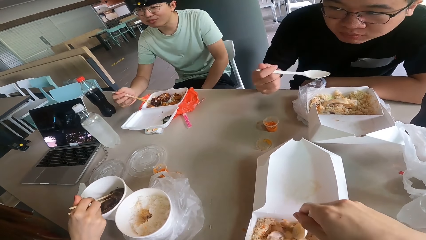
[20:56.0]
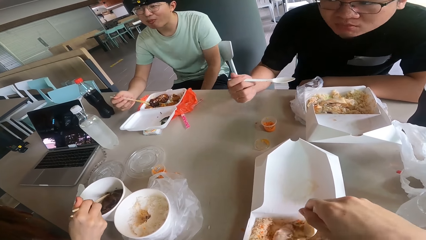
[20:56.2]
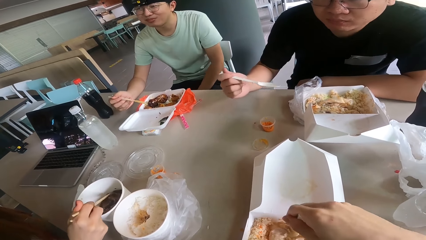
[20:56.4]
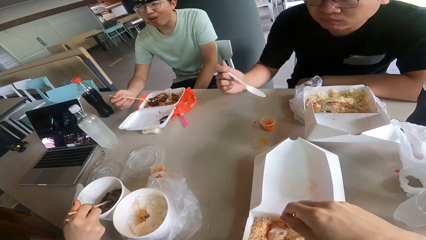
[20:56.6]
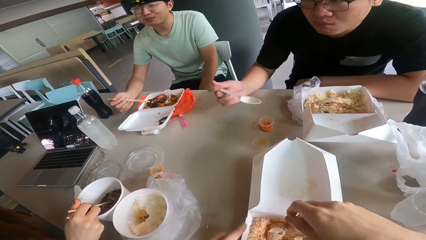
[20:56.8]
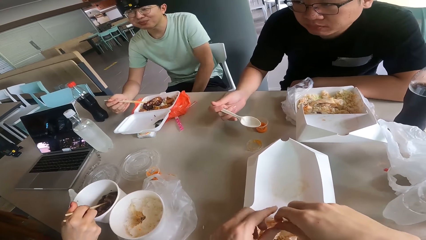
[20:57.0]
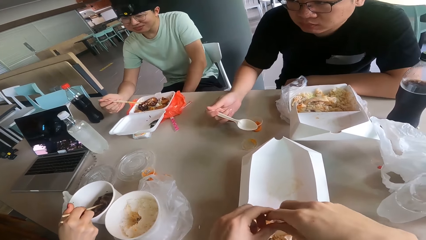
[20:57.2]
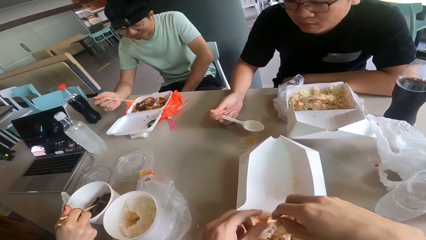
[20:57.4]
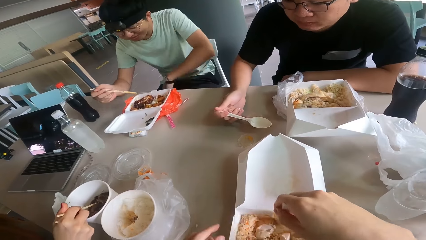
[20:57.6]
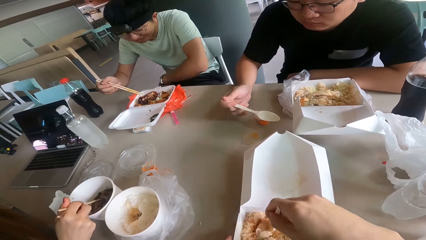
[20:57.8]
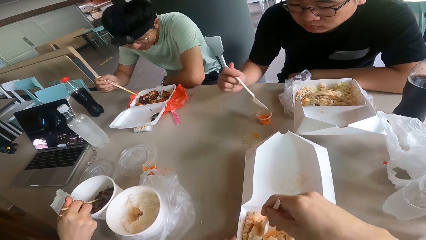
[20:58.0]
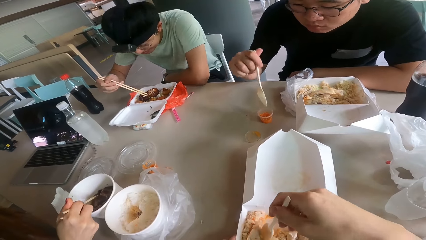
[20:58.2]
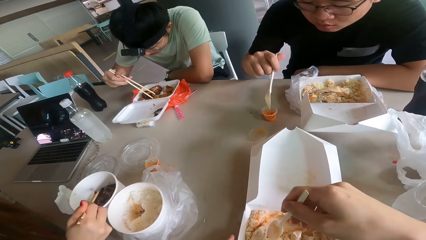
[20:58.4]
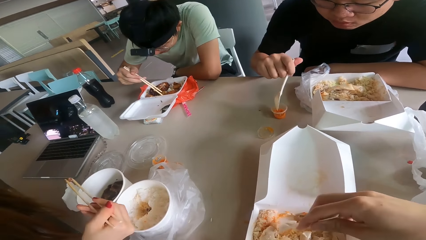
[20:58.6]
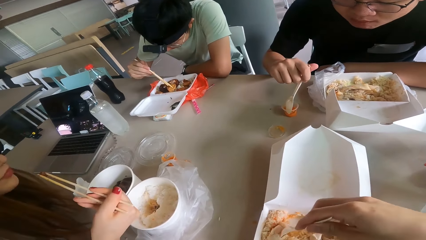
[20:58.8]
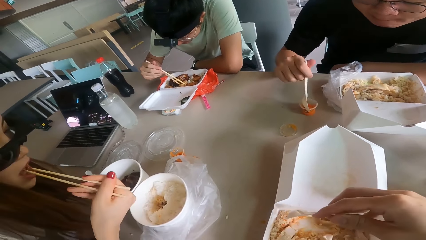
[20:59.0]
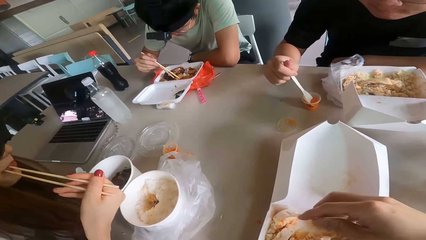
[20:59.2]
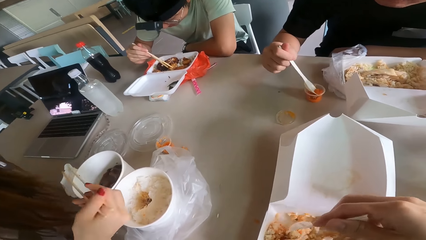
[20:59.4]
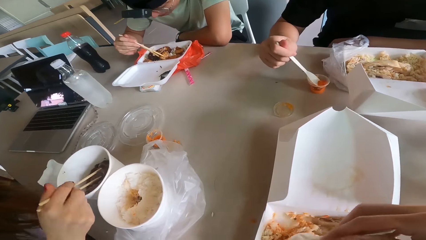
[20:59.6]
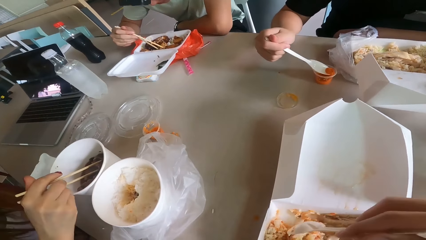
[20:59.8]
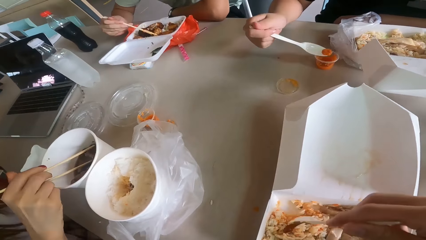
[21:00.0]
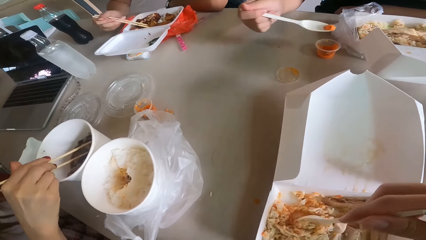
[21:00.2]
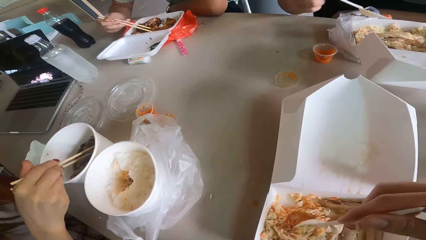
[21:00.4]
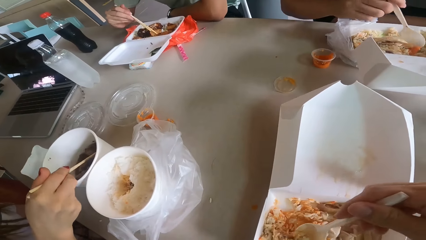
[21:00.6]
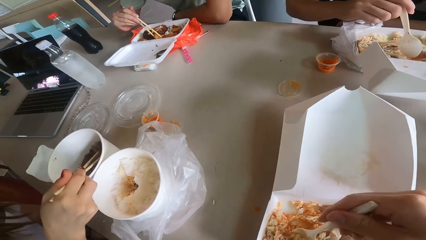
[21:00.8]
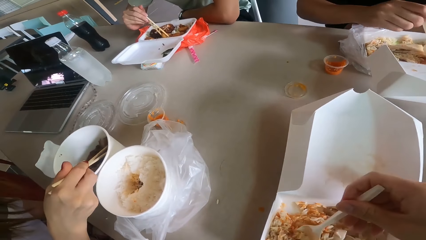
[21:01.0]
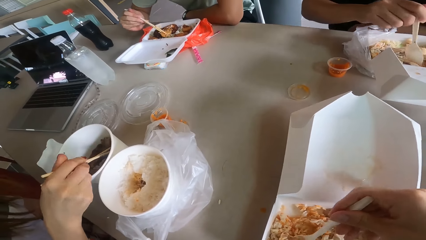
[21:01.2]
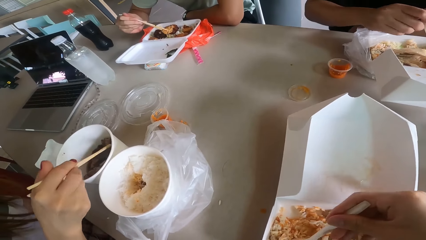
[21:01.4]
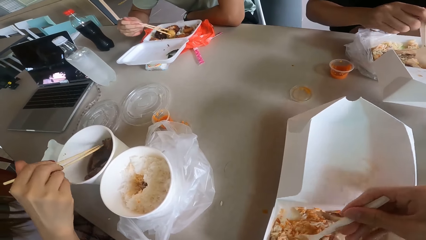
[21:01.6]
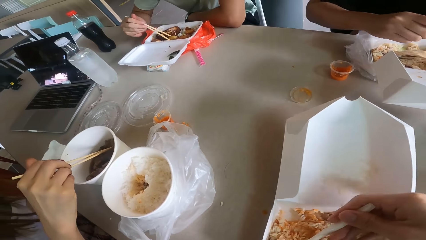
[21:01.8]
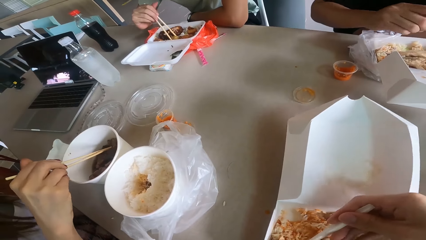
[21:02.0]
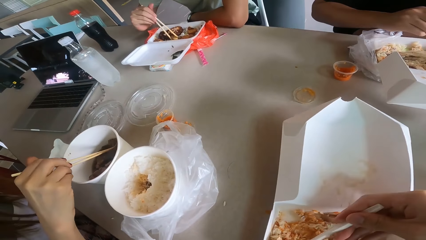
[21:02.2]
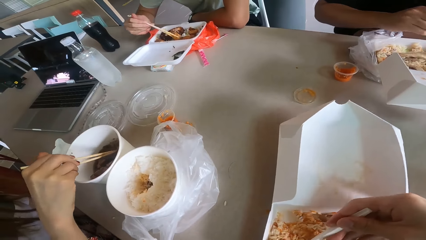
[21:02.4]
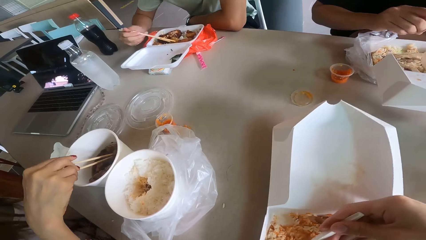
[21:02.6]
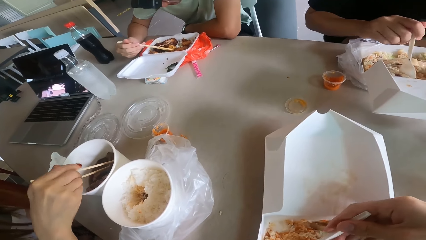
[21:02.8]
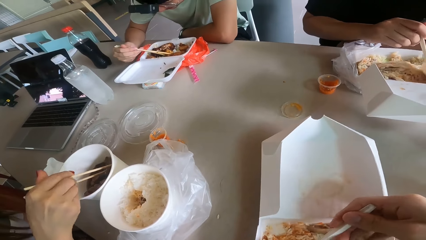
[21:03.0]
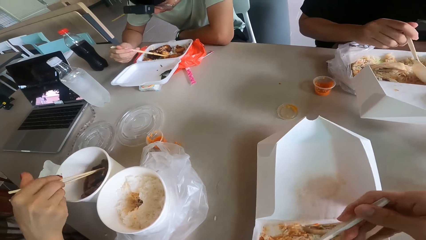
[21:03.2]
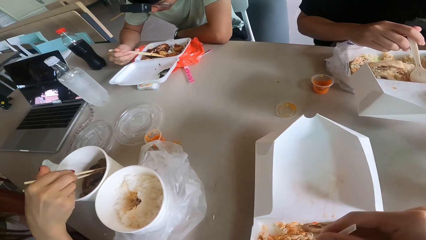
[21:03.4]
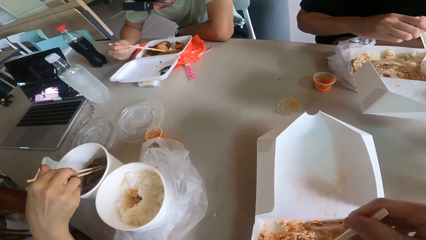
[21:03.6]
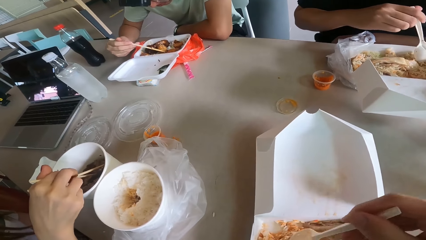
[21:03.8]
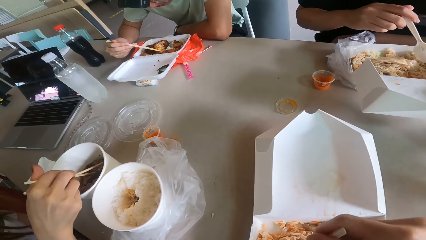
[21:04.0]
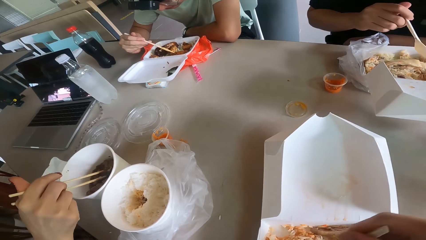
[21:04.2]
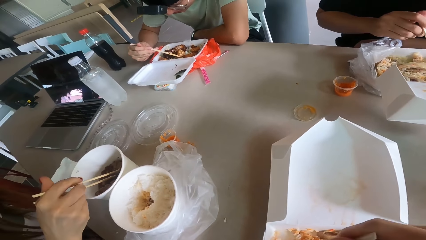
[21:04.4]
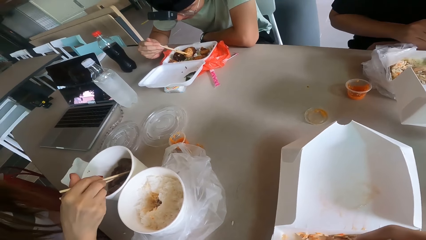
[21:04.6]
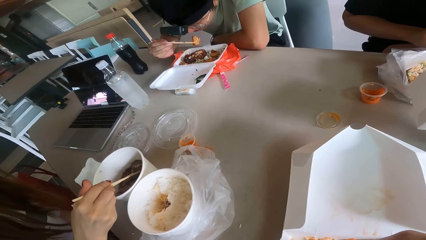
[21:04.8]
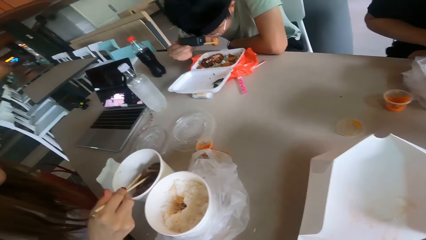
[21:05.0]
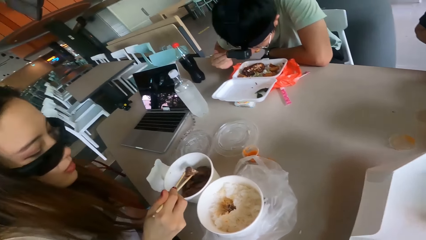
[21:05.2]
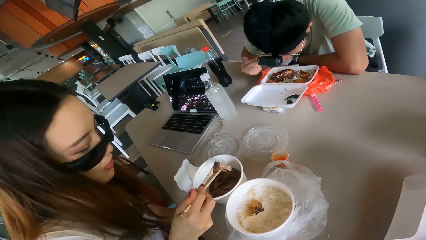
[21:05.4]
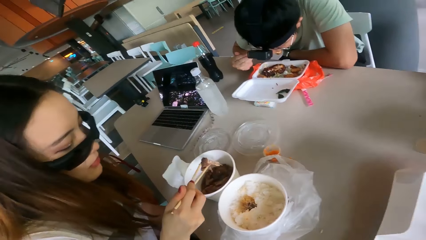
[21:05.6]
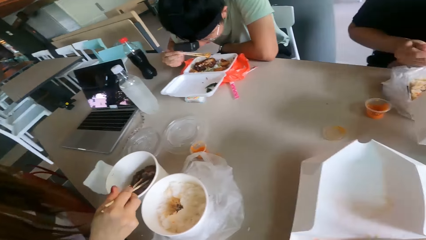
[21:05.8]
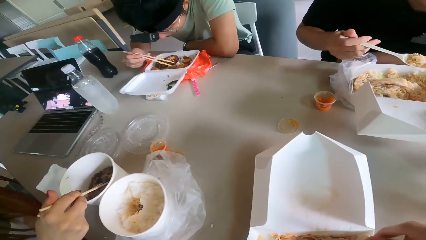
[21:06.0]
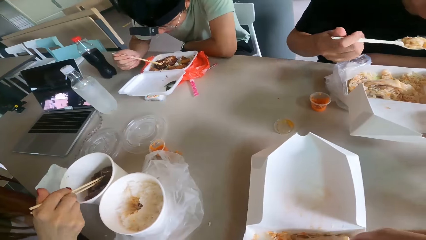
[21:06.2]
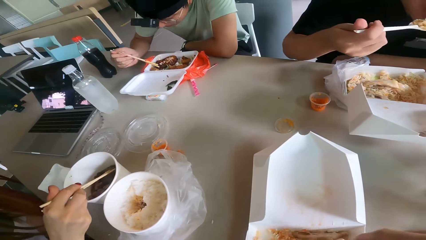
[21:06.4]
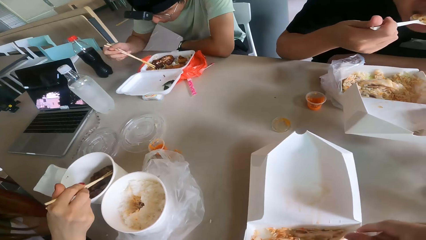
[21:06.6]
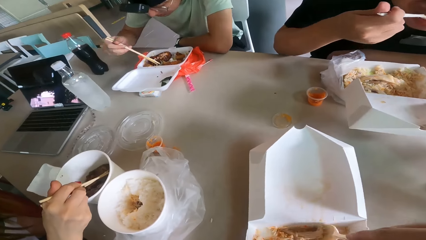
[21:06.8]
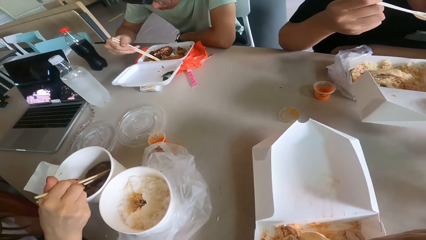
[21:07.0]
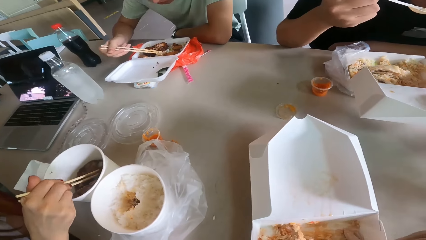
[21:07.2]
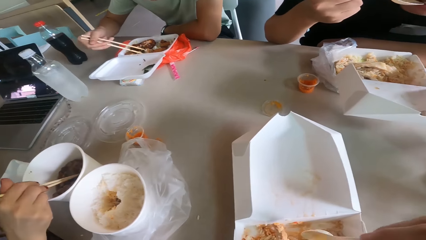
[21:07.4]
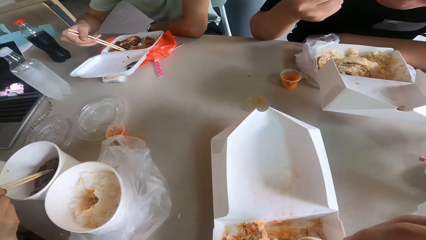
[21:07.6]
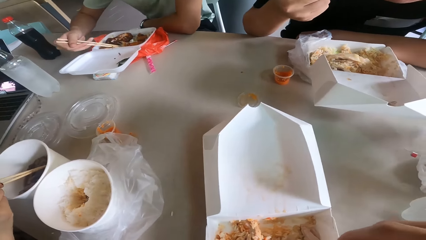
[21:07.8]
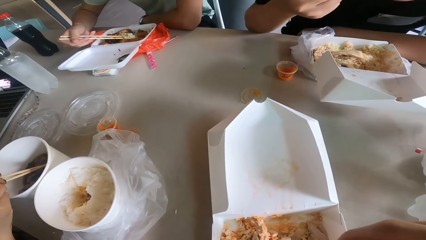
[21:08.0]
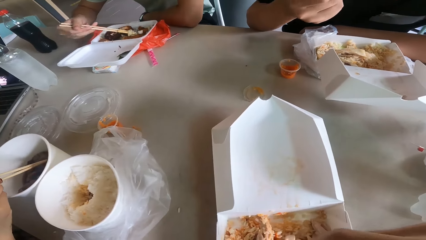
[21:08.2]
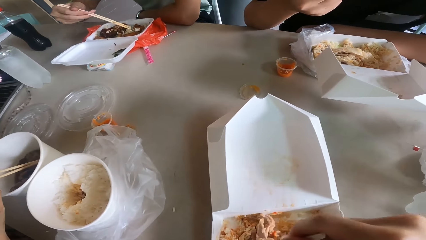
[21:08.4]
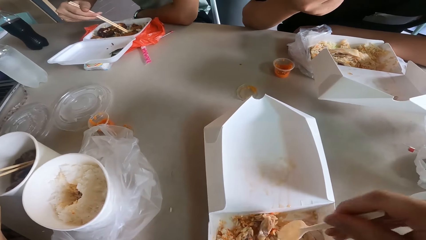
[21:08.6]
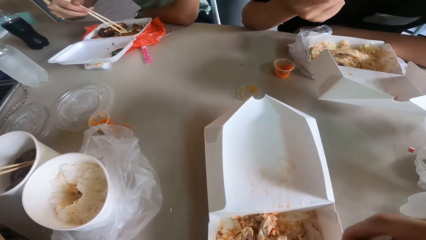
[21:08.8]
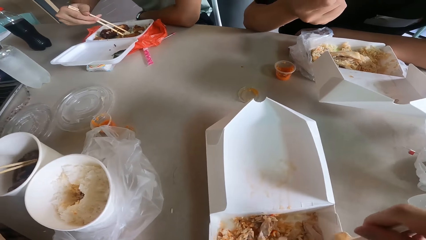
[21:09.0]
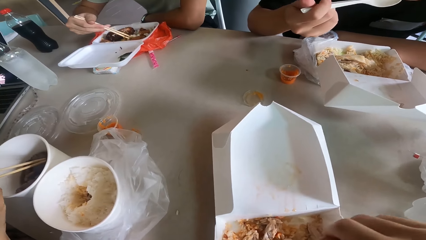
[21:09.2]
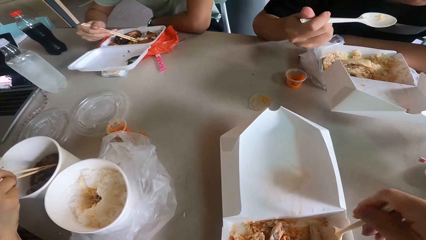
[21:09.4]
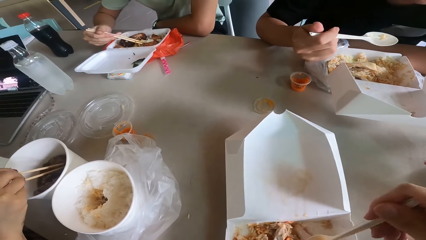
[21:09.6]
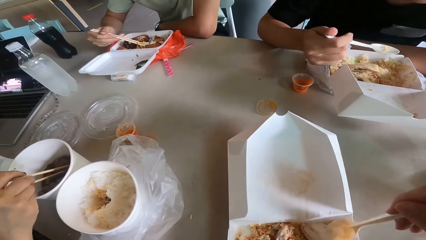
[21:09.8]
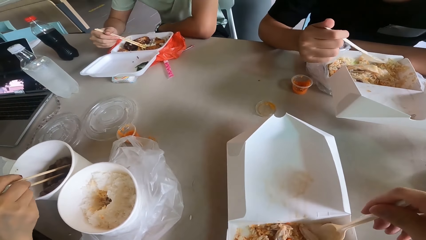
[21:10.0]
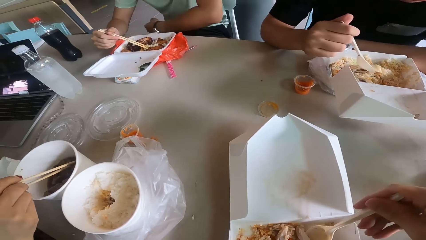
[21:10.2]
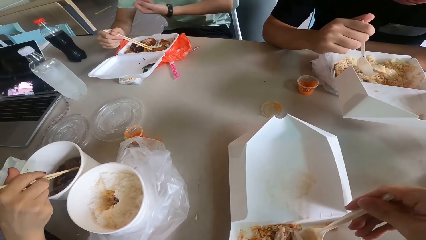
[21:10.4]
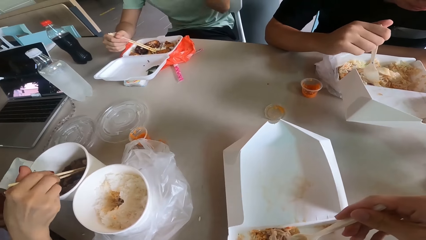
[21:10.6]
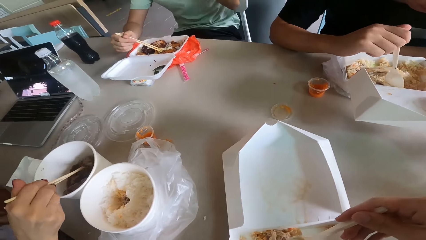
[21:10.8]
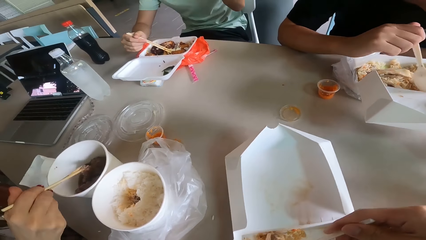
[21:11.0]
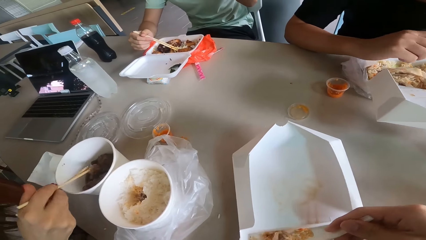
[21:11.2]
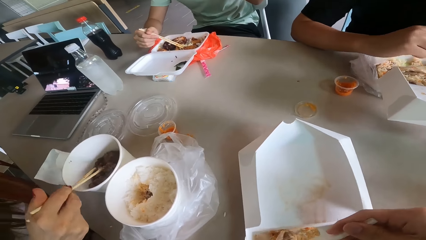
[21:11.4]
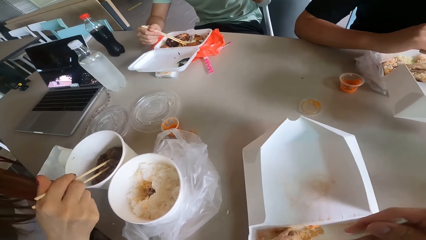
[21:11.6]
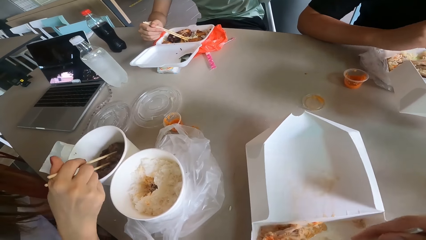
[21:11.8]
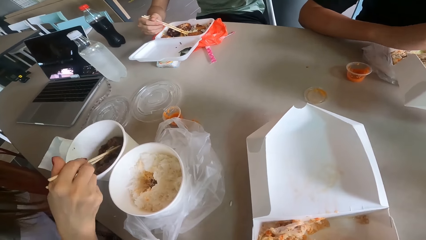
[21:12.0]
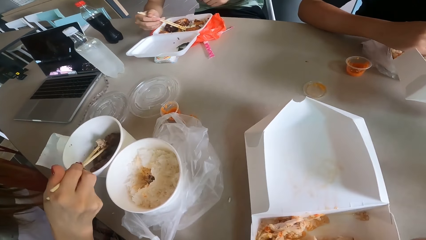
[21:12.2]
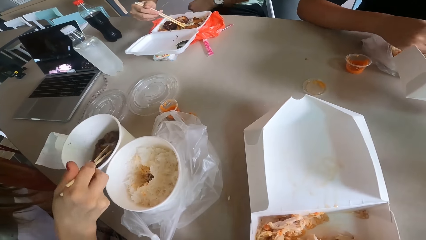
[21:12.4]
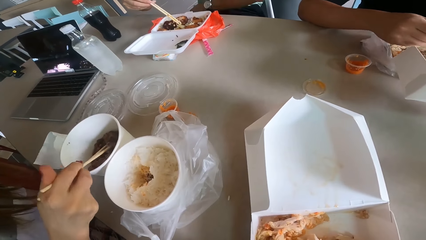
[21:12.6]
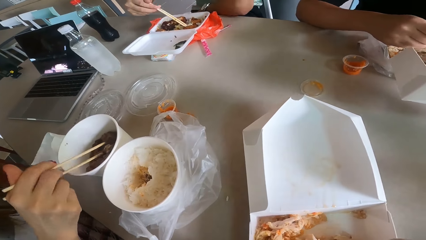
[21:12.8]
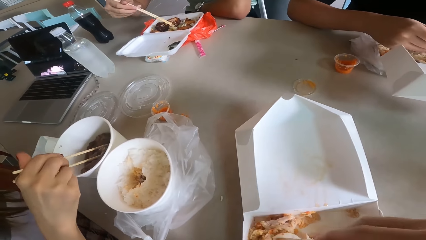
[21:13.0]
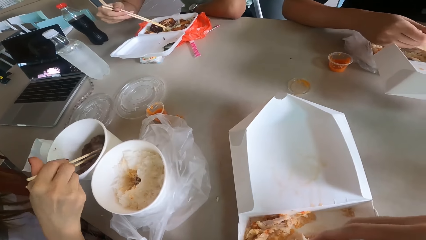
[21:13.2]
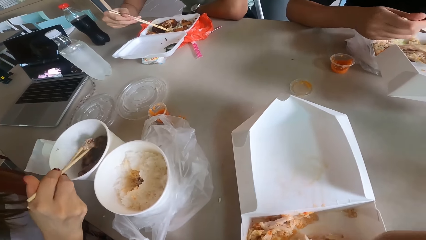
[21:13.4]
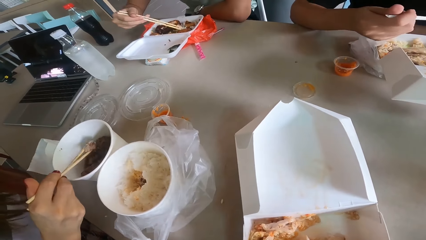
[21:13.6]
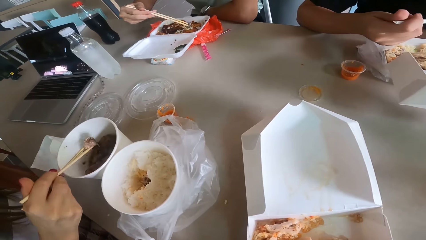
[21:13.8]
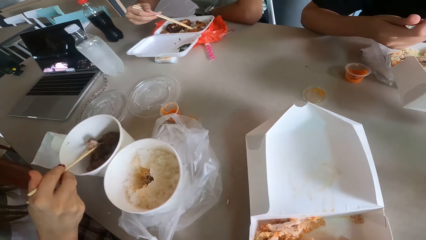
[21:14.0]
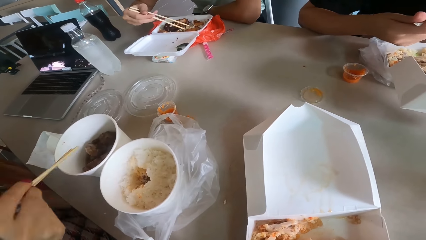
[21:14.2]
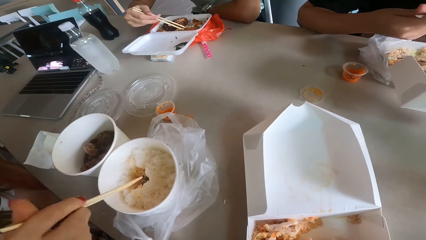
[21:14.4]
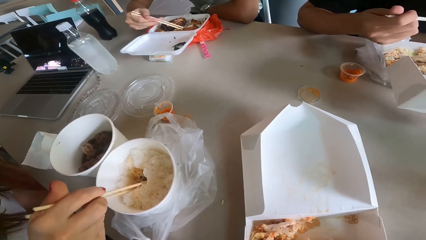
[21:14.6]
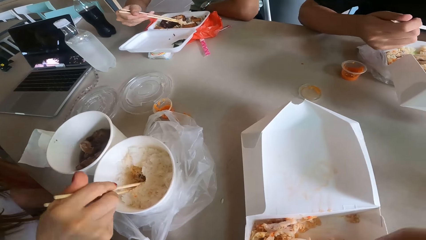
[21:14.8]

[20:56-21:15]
A person chops the tomato. The person puts something on the food. The person holds the chopping stick.
